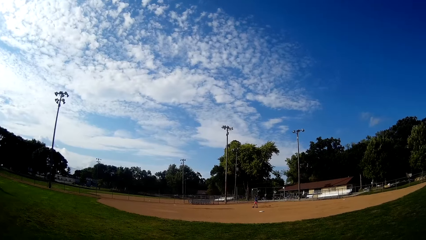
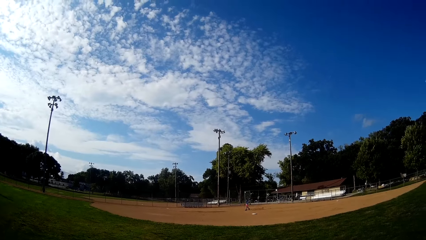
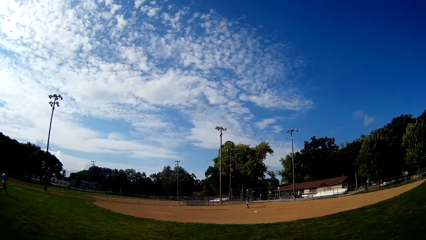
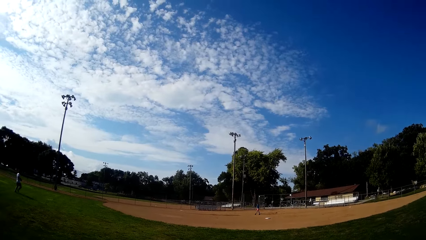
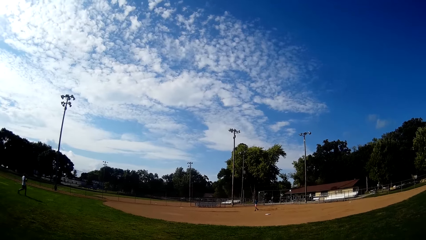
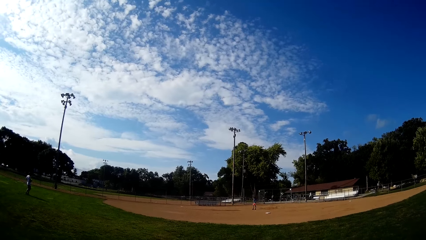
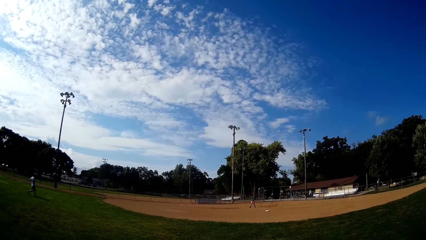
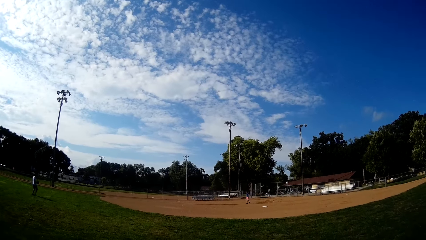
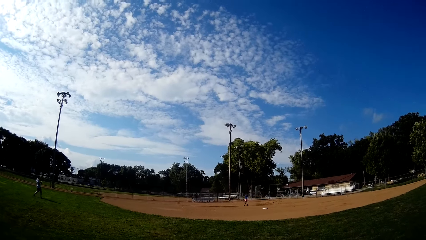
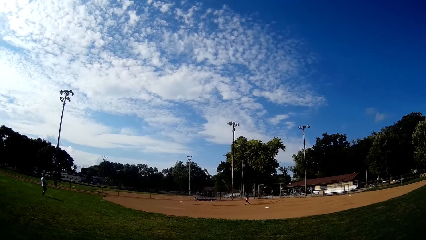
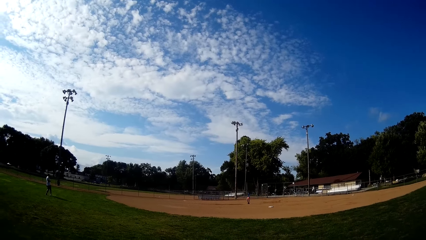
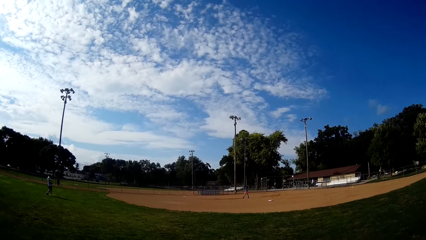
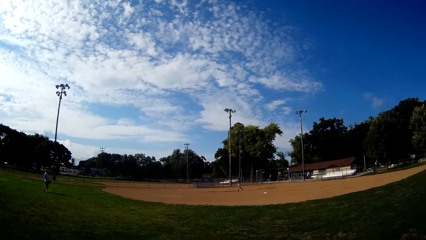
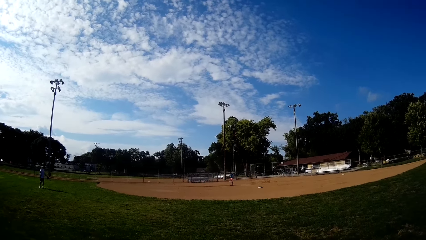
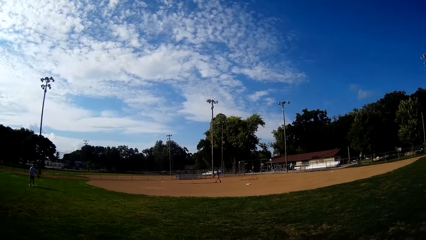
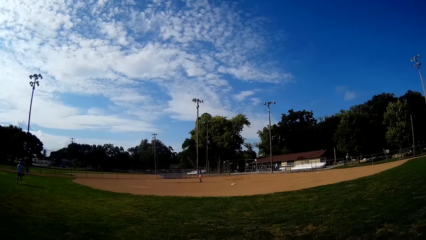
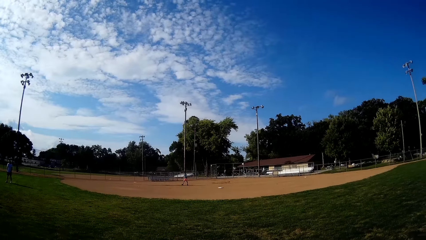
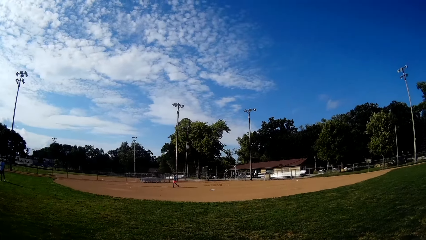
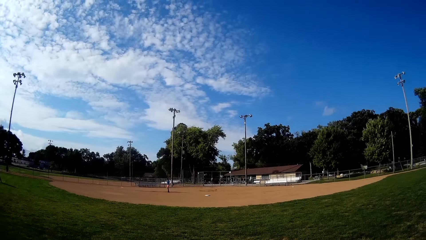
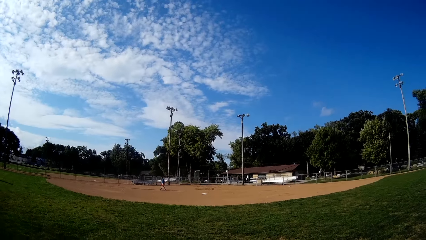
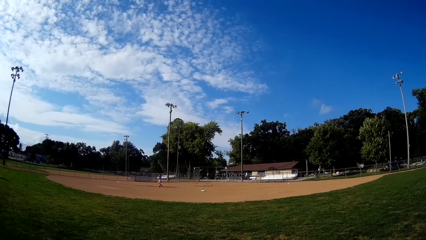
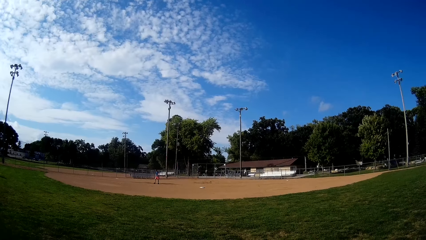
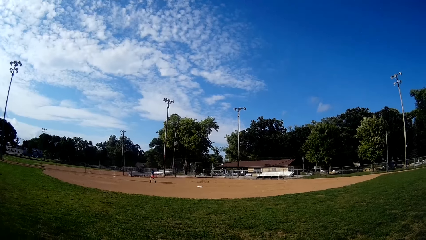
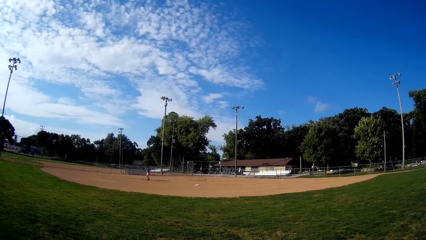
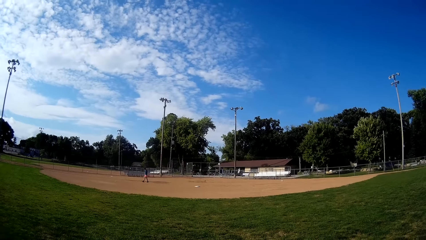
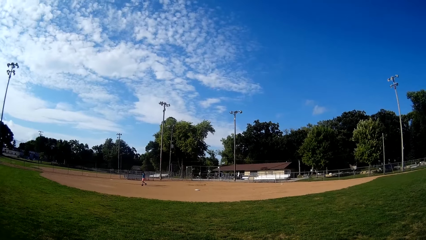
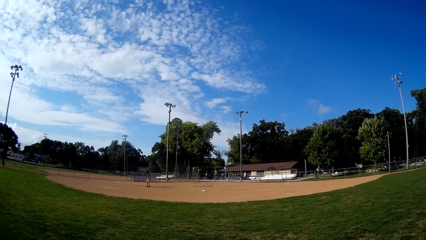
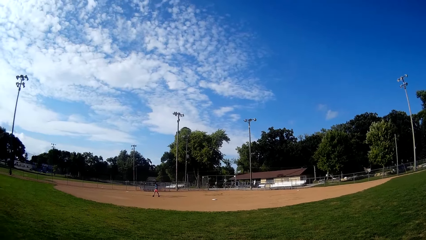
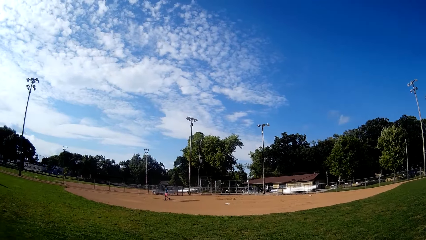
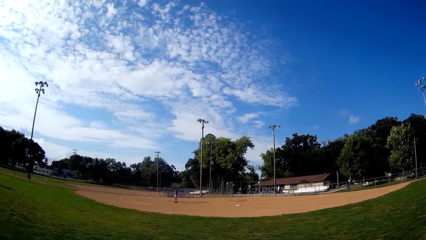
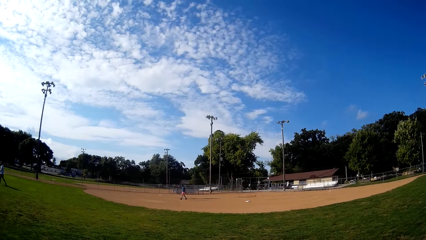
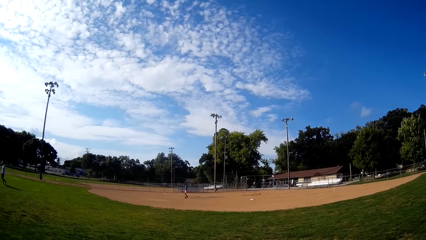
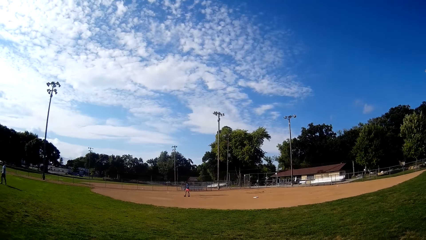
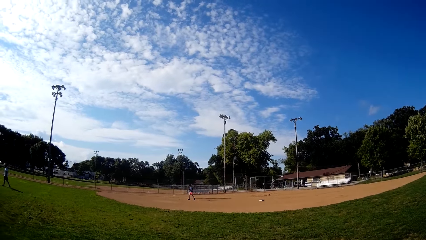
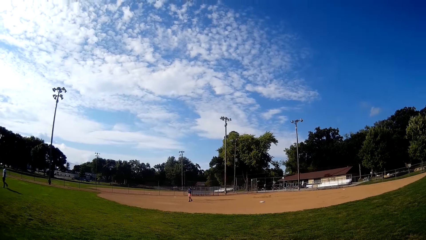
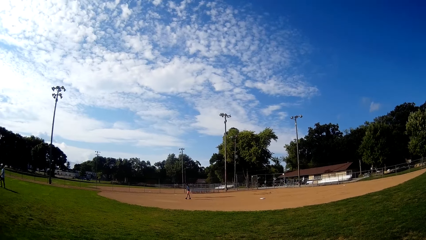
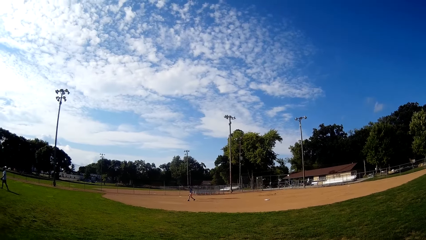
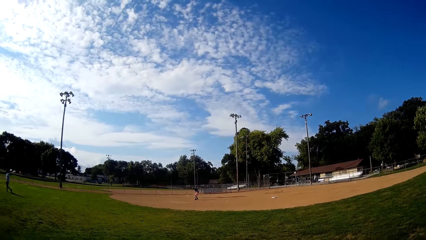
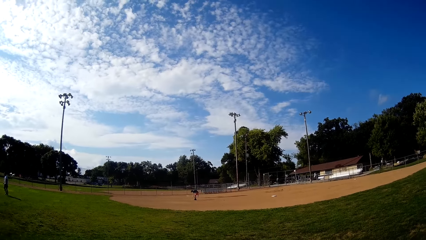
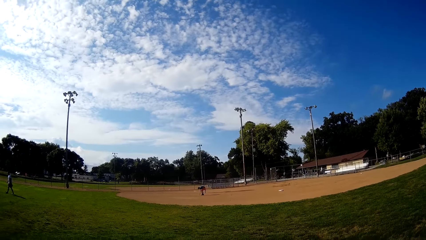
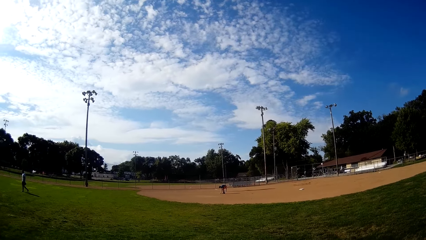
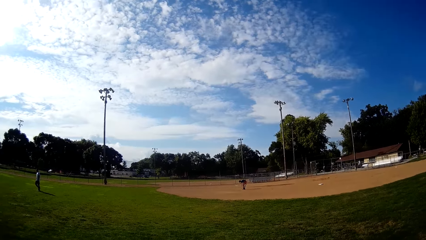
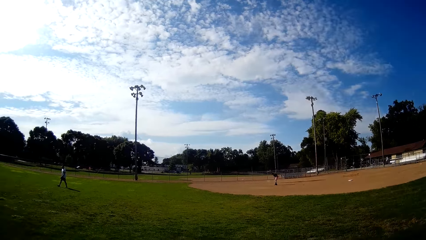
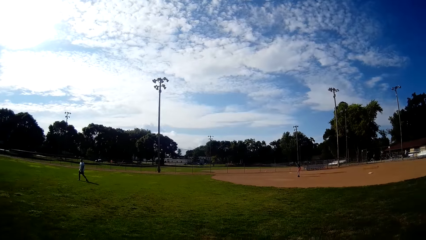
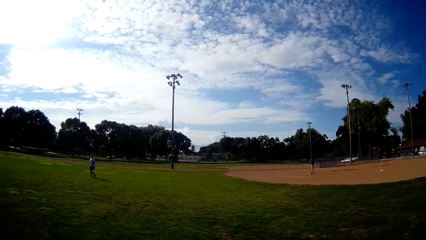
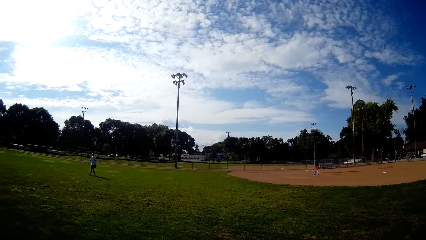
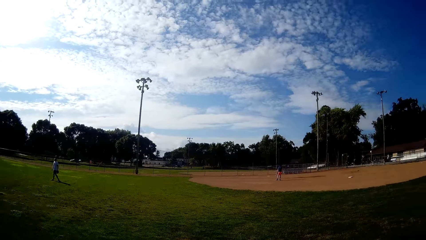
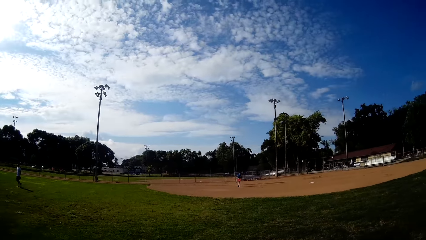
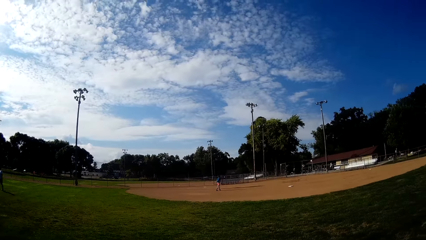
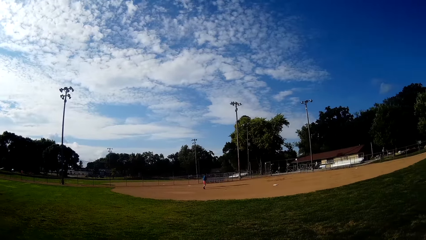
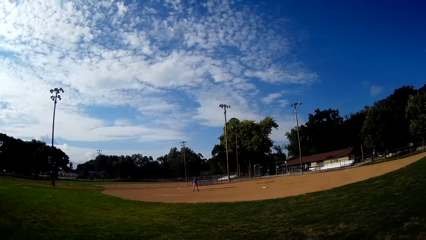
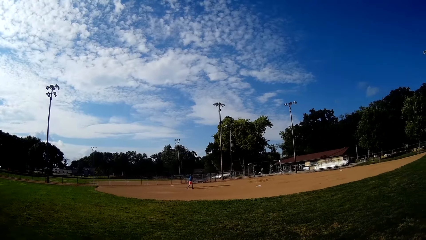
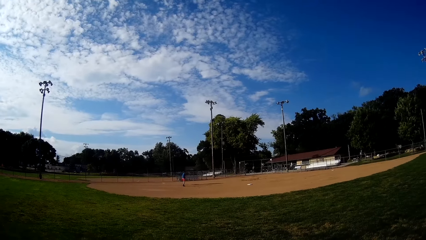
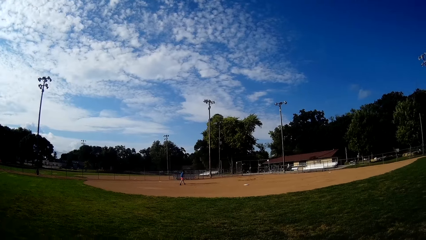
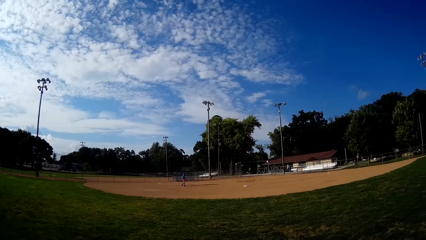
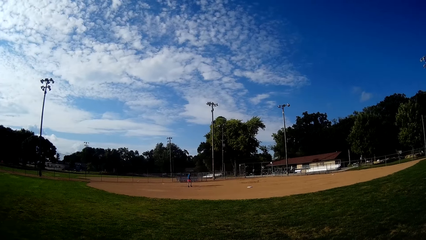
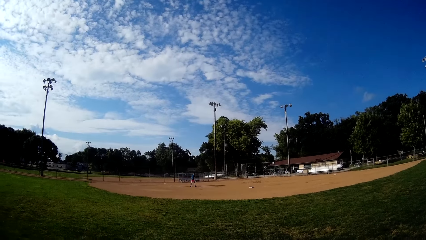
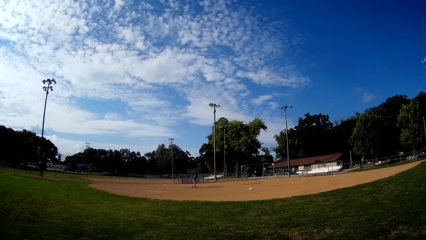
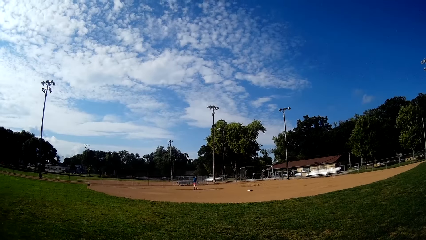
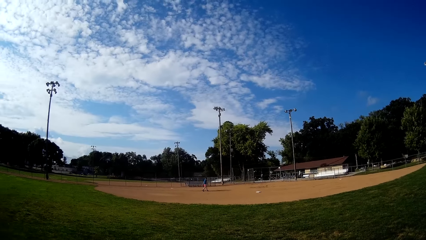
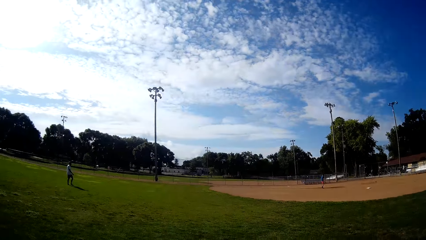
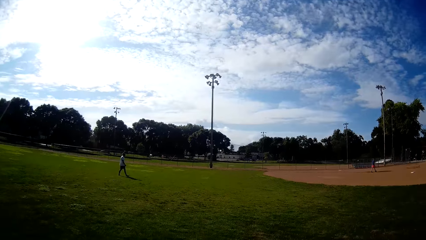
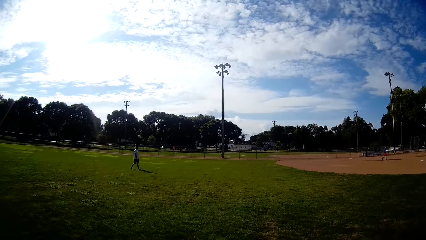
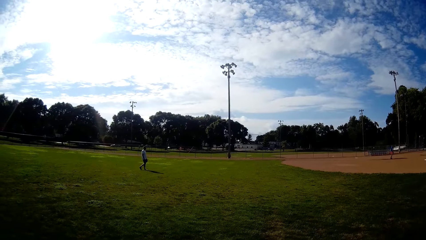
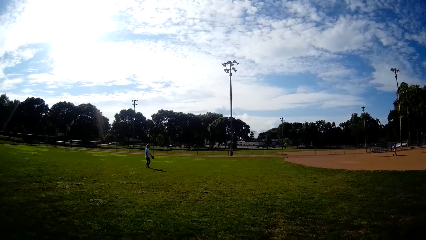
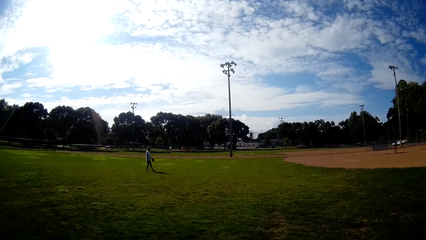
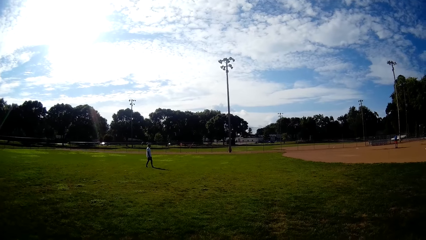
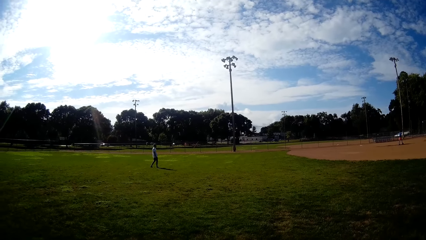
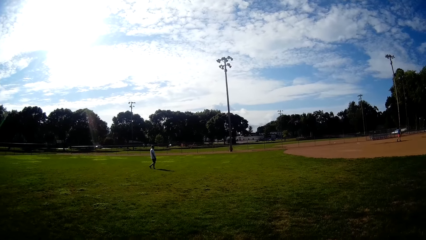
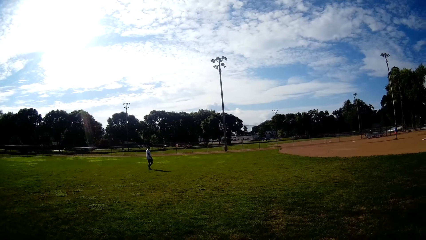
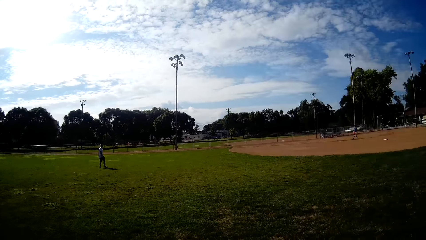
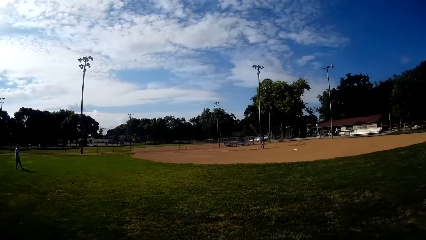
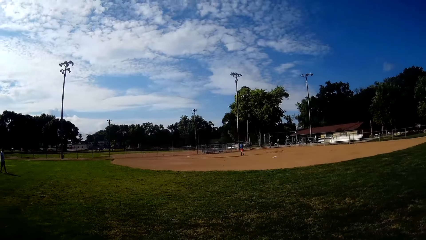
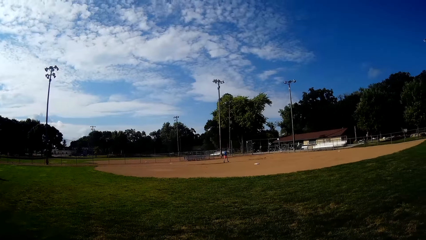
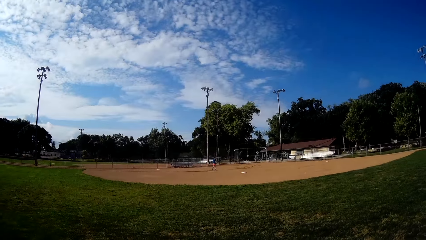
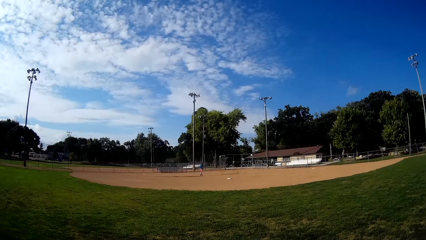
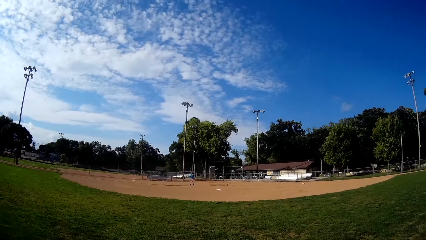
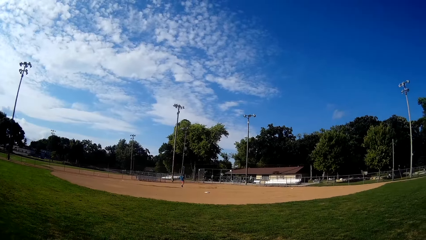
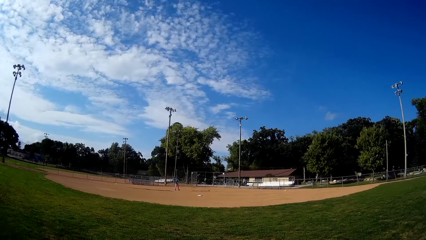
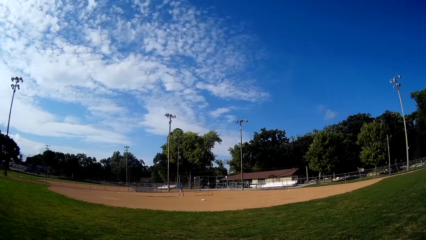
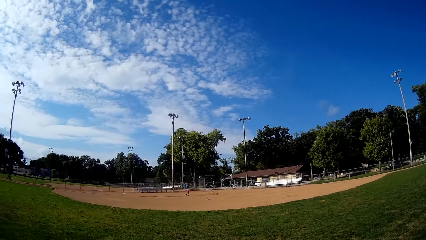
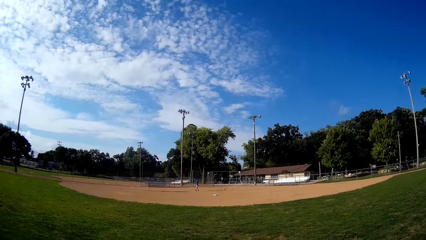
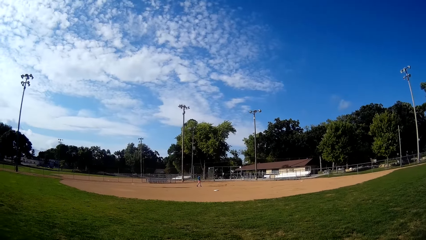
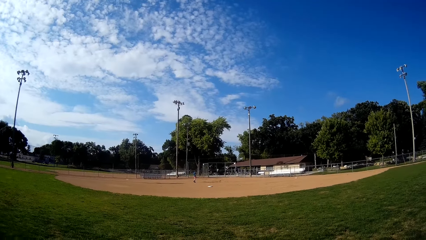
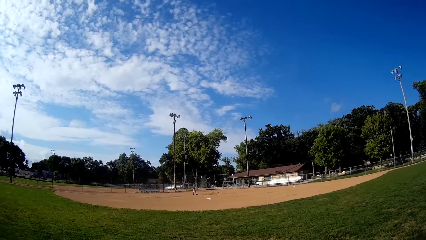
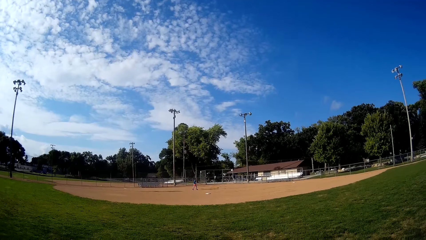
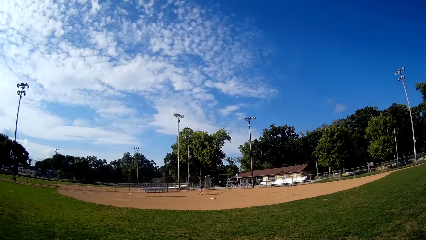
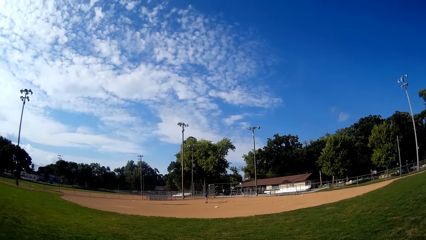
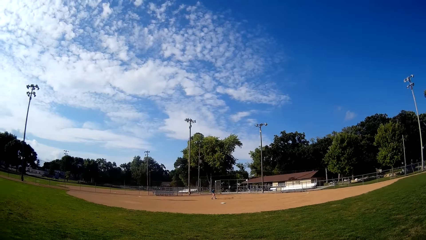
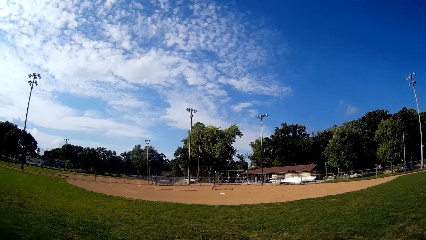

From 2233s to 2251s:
A man moves at the field. The camera wearer jogs forward. Another man walks towards the ball, and runs at the field. The first man walks backward at the field. The second man picks up the ball from the ground. The second man walks backward to his position at the field. The first man walks forward a bit at the field. The second man walks at the field. The first man walks at the field.
